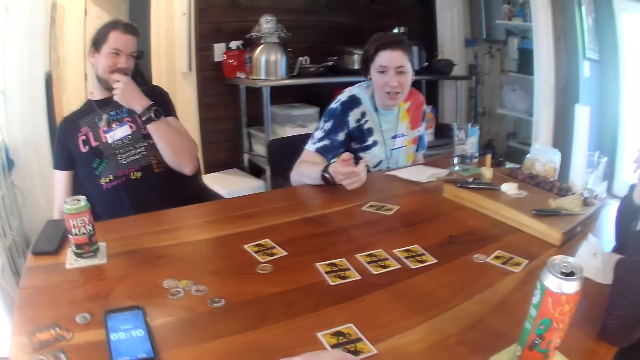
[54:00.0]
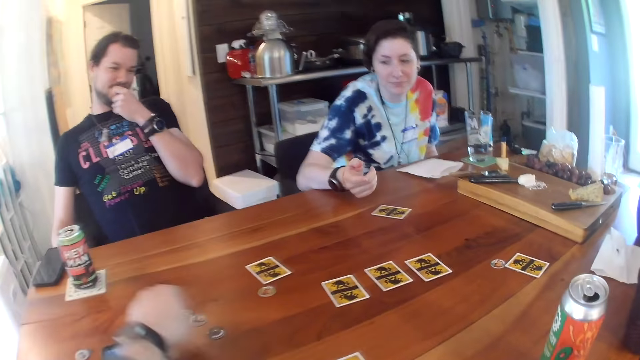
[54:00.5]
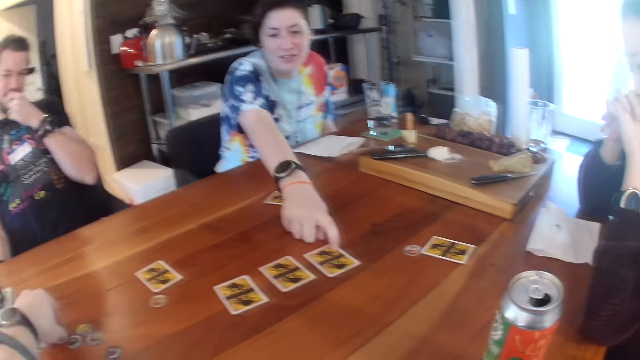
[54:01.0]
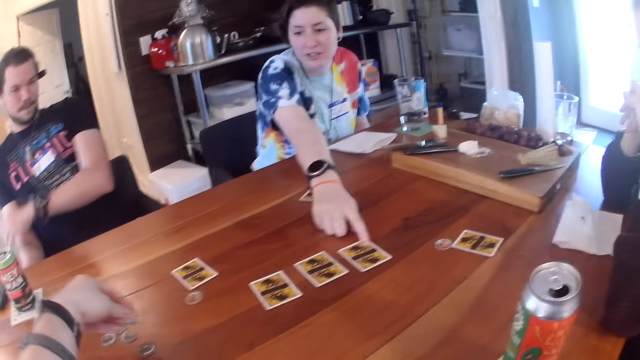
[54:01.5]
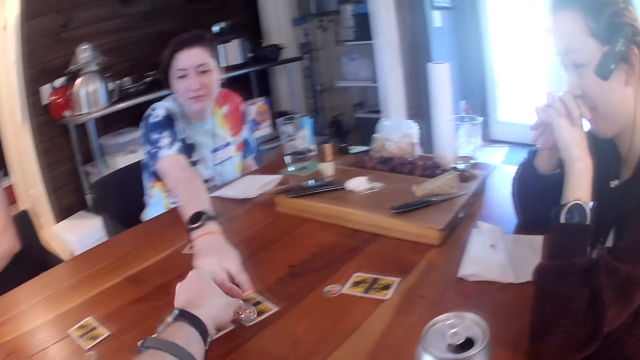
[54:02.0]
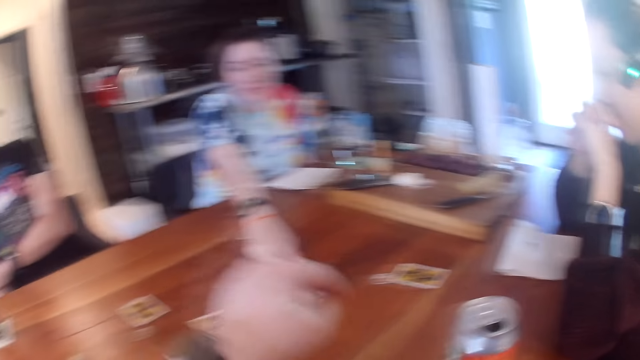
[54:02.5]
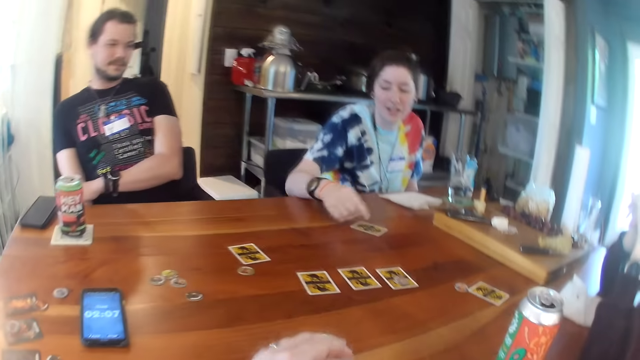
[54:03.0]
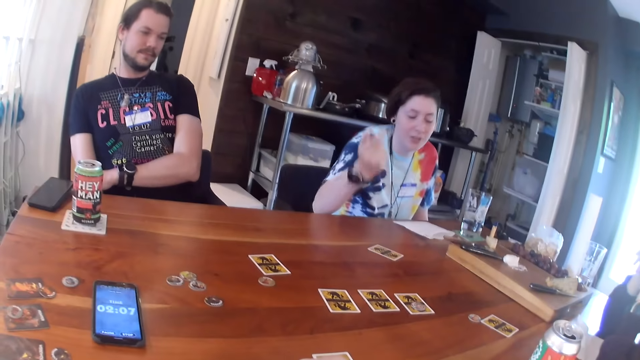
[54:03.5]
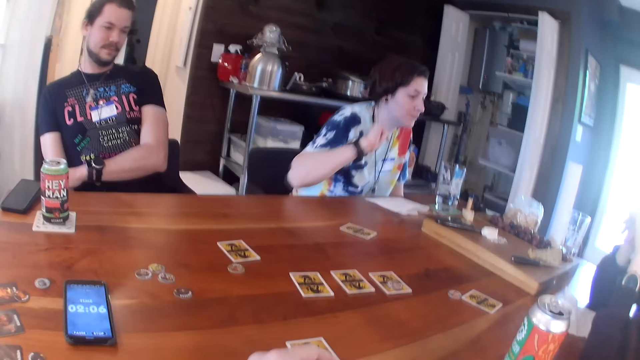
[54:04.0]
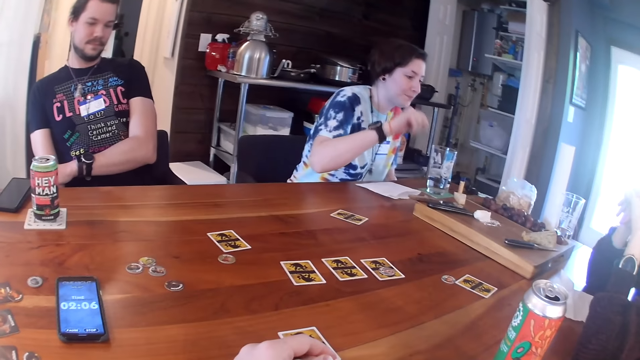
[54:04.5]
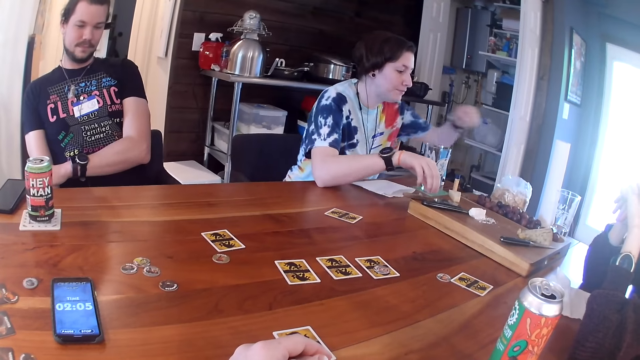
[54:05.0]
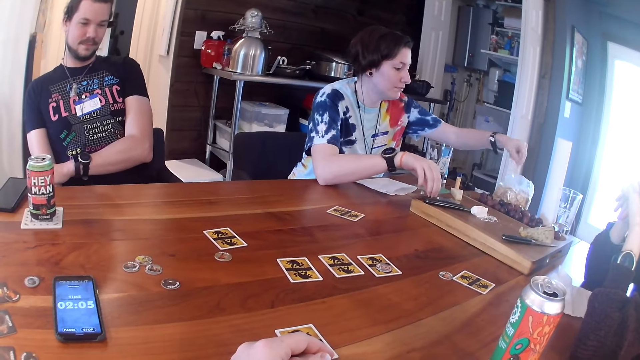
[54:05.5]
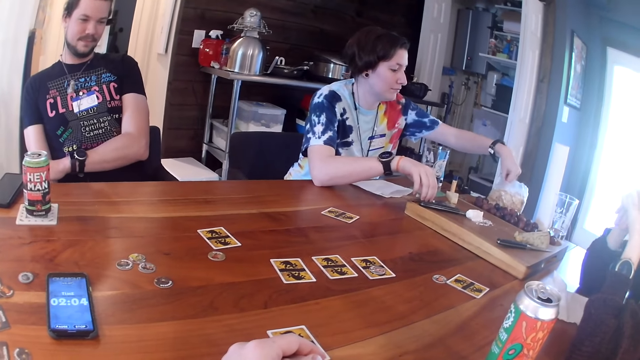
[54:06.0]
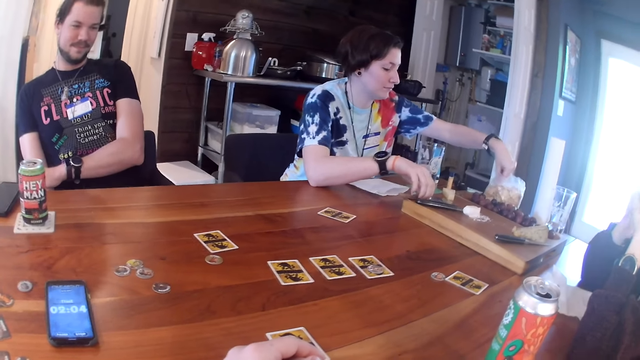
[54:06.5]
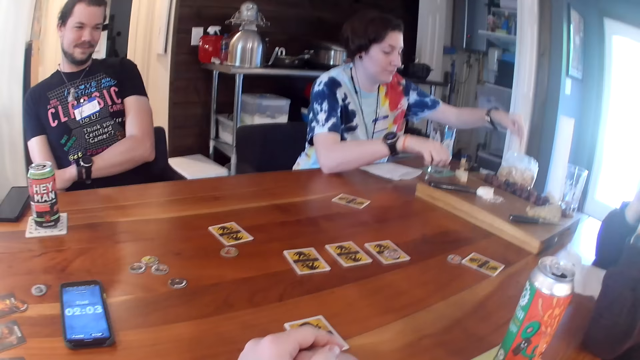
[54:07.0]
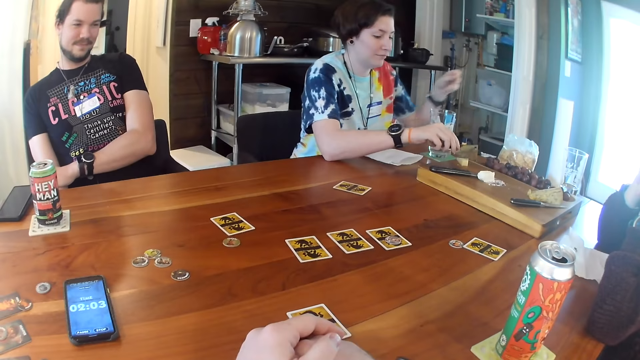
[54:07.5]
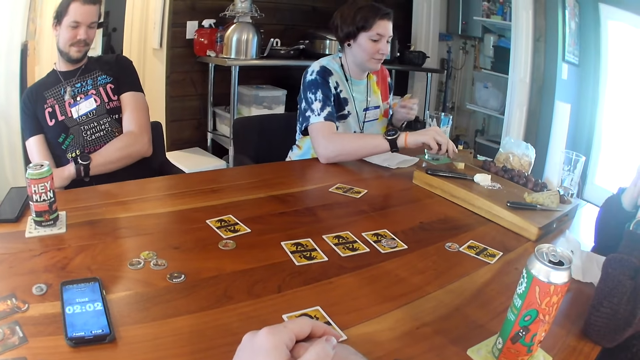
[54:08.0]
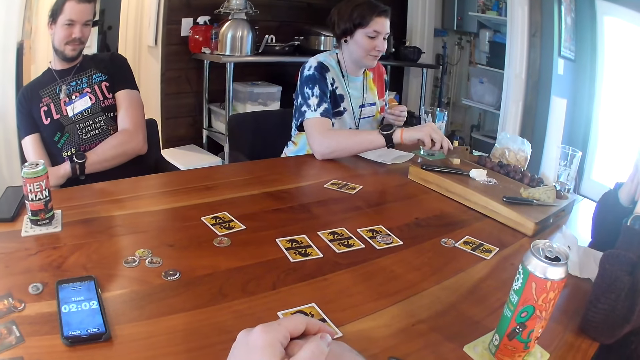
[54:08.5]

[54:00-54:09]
The woman places her right hand on a card on the table. The camera wearer picks up a game piece from the table with his left hand. He places the game piece in his left hand on the card. The woman places her right hand on the cleaver. She picks up a biscuit with her left hand from the bag of biscuits on the table.

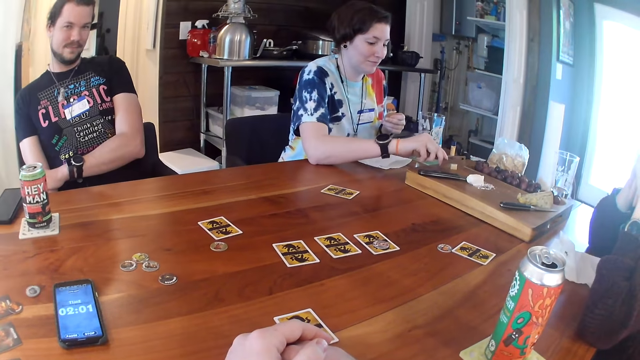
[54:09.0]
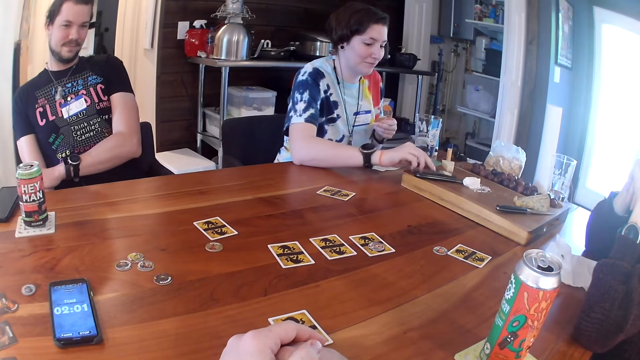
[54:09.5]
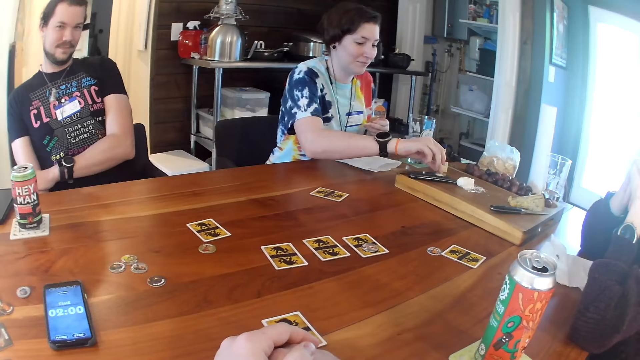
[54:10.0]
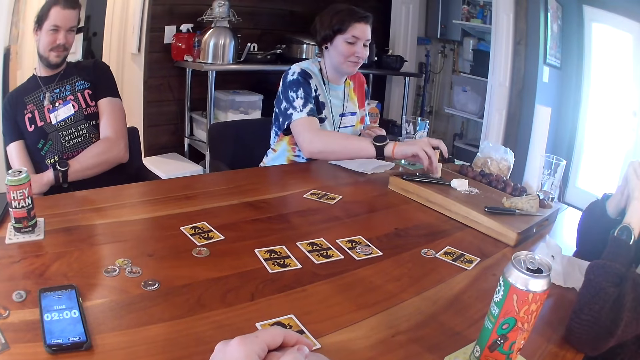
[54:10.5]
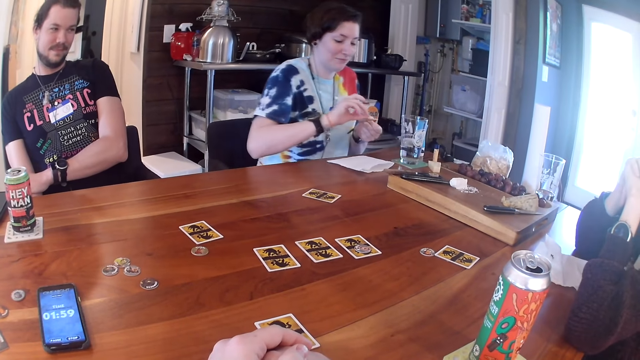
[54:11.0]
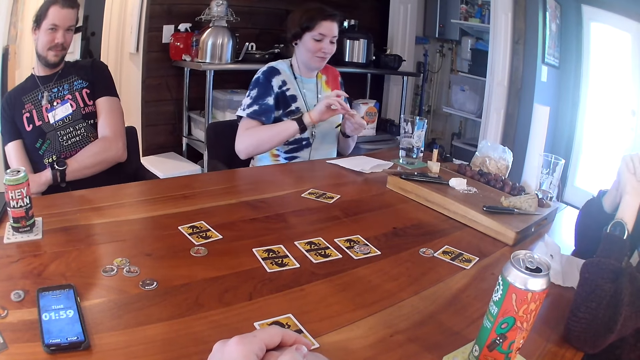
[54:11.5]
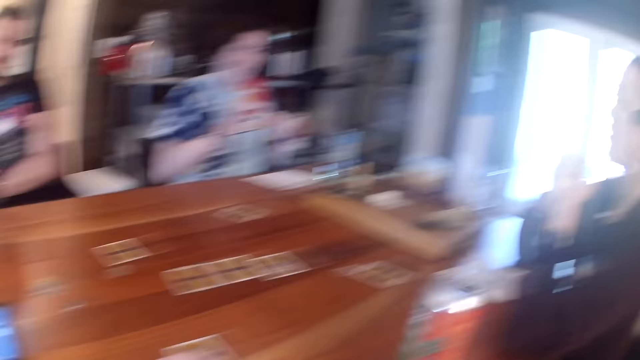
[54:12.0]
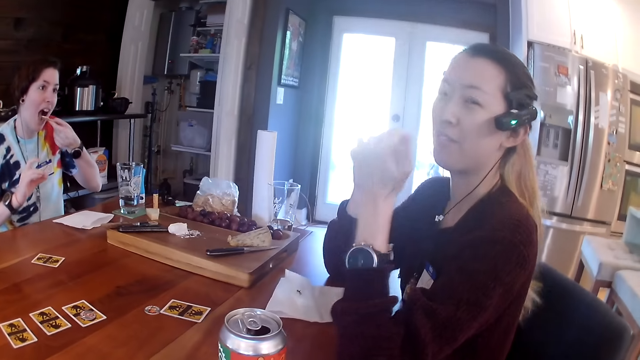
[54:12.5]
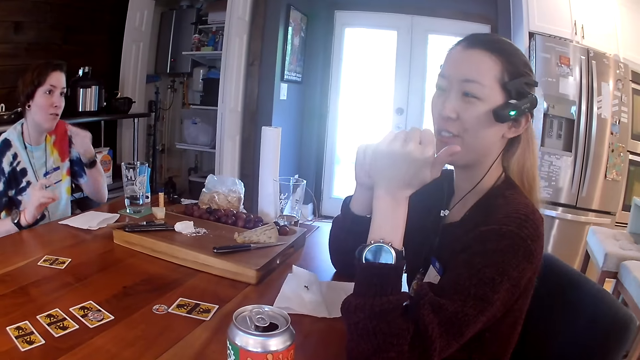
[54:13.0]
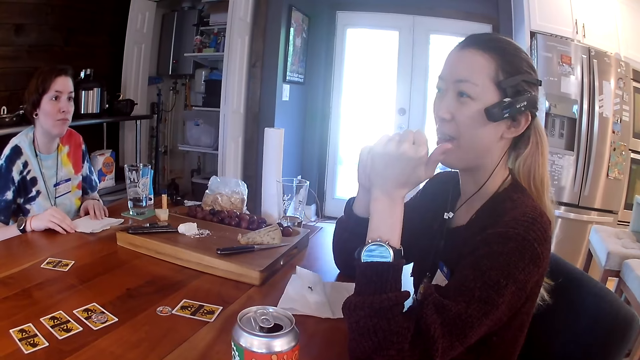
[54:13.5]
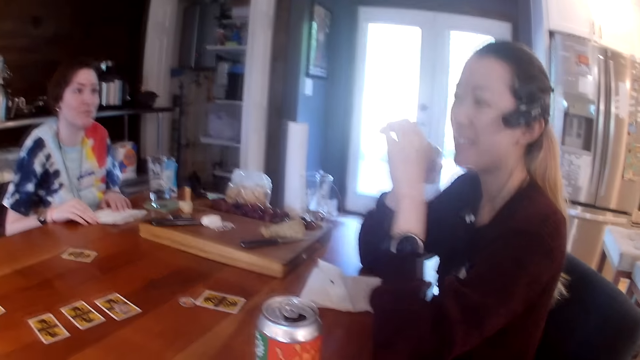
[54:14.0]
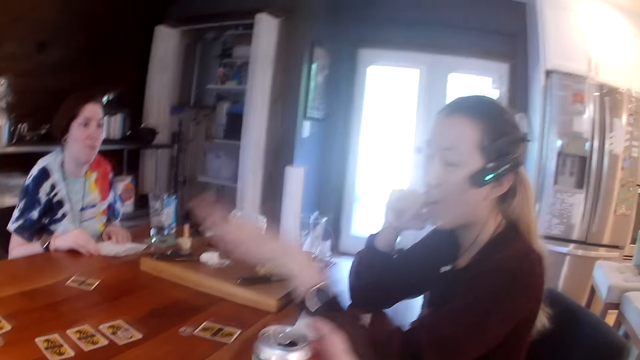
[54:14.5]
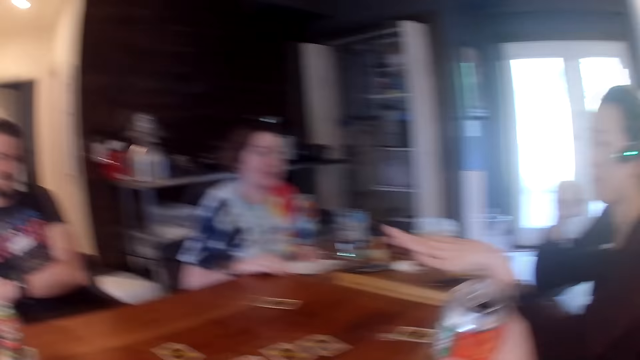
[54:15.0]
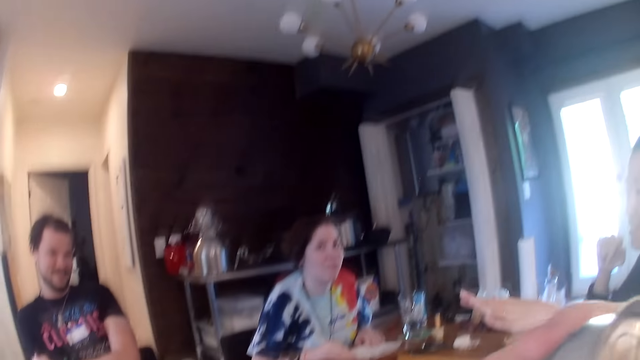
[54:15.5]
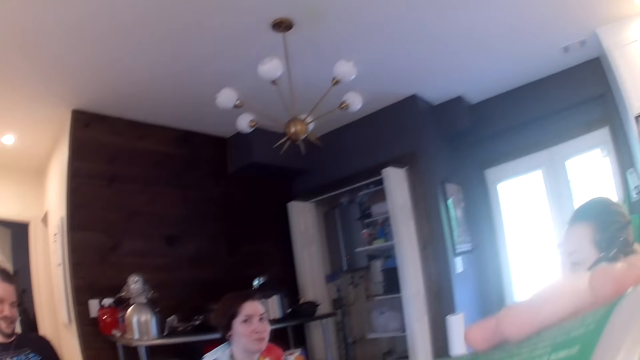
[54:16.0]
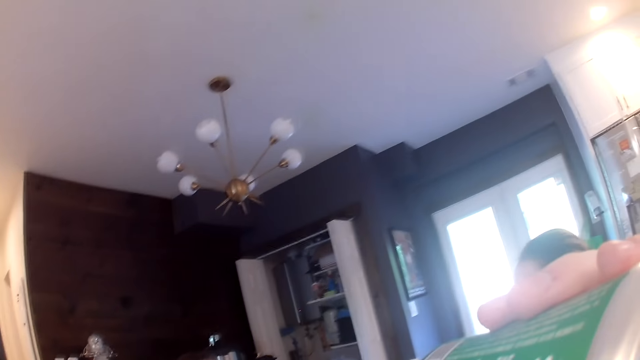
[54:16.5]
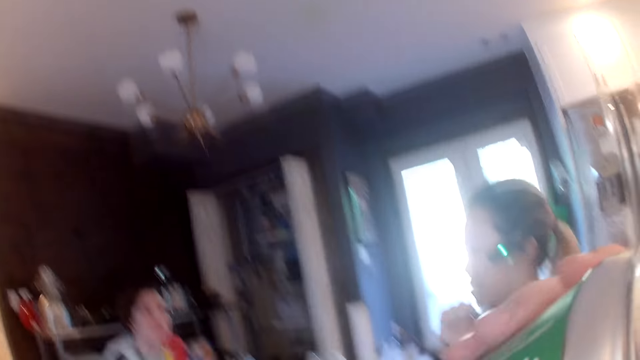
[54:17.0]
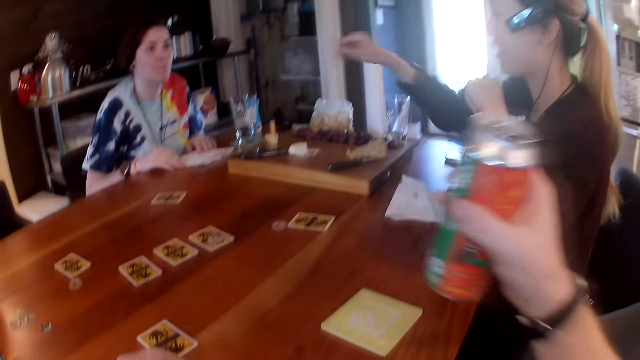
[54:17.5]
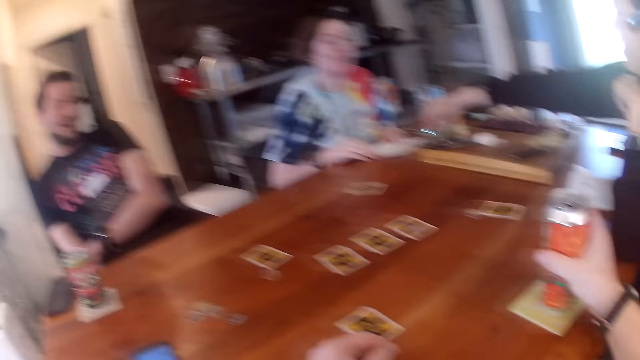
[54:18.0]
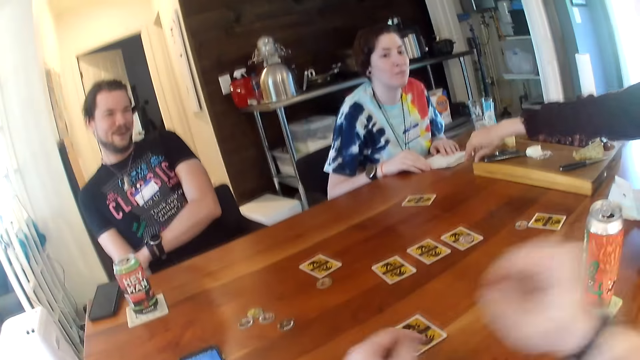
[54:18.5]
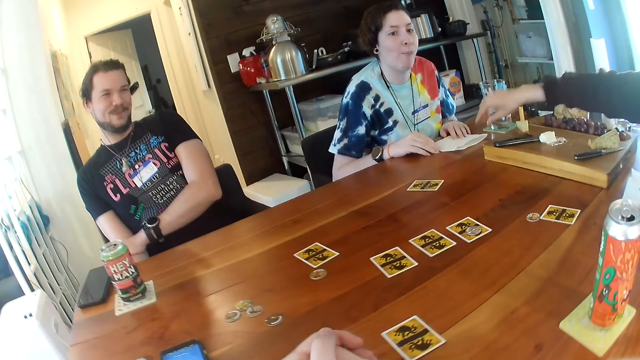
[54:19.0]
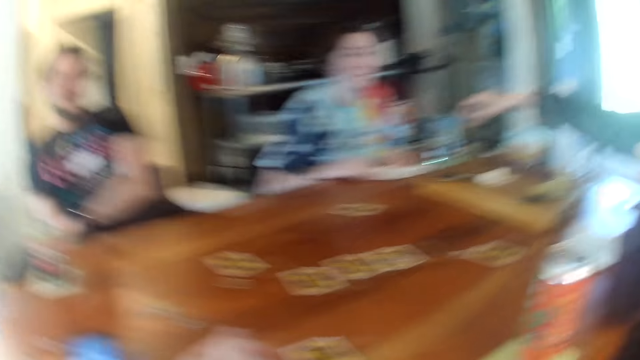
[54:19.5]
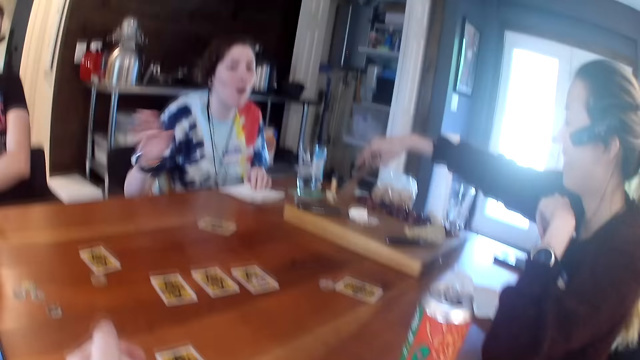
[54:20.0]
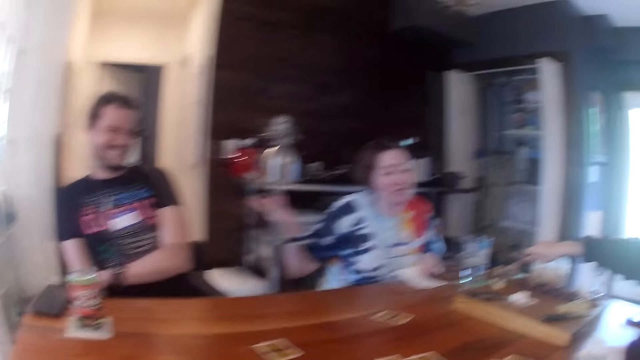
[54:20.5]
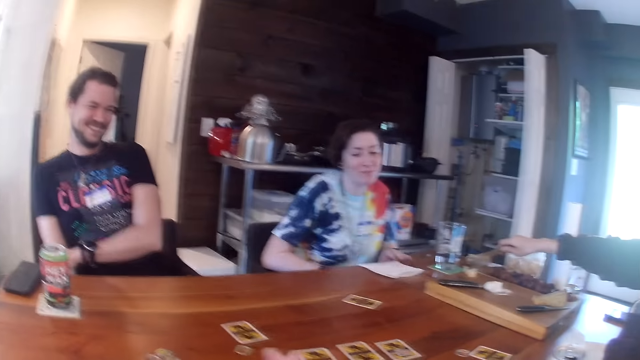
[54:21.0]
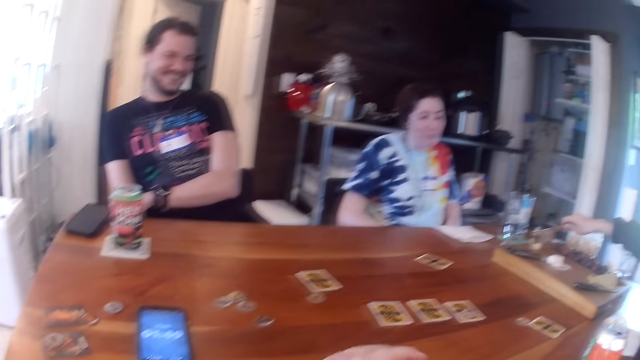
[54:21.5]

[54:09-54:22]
The woman cuts a slice of cheese with the cleaver in her right hand. She places the cleaver in her right hand on the wooden board. She picks up the slice of cheese on the cleaver with her right hand. She places the slice of cheese in her right hand on the biscuit in her left hand. She eats the biscuit from her left hand. She places both hands on the napkin on the table. The camera wearer picks up the can of soda from the table with his right hand. He drinks from the can of soda in his right hand. He places the can of soda in his right hand on a coaster on the table. Another woman picks up the cleaver on the wooden board with her right hand. The camera wearer converses. The first woman shifts the napkin with her left hand. A third woman converses. The second woman cuts something.
